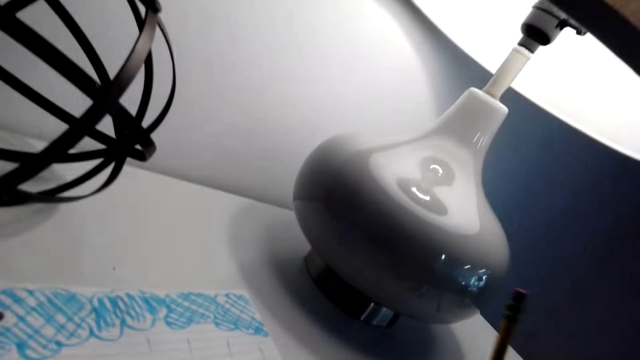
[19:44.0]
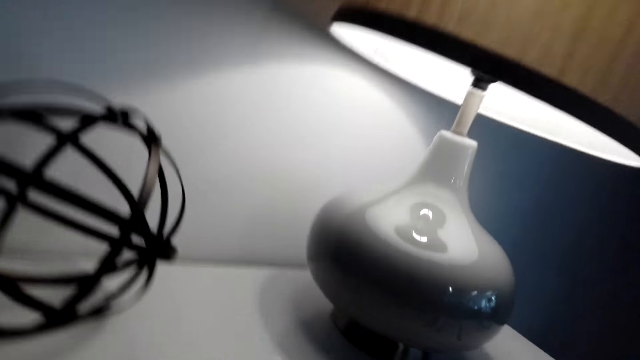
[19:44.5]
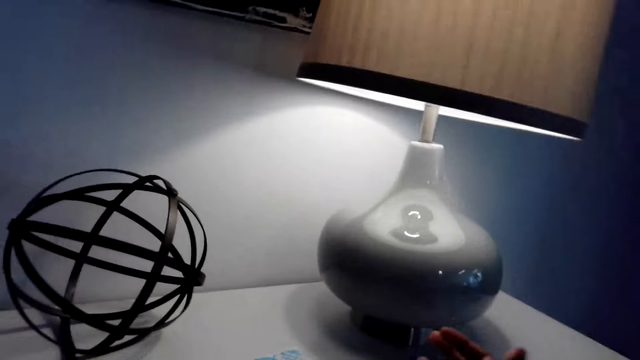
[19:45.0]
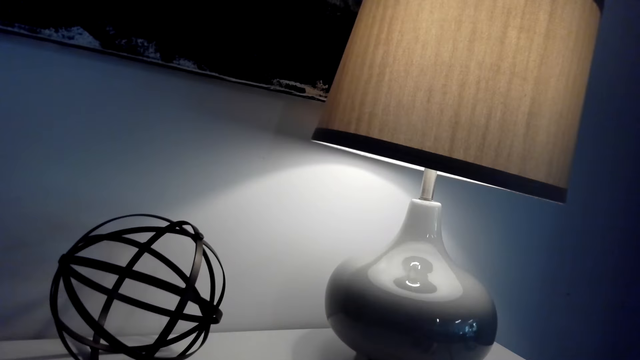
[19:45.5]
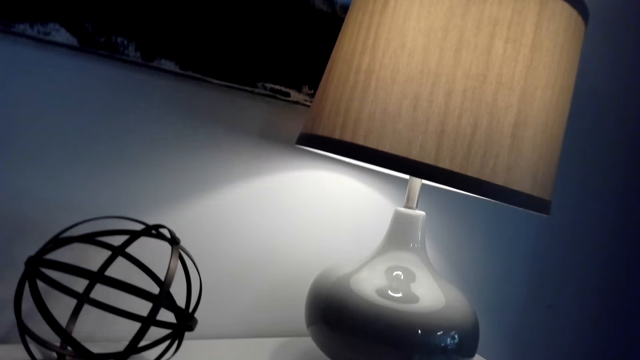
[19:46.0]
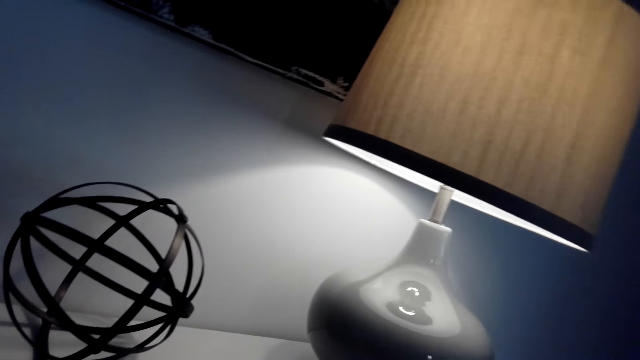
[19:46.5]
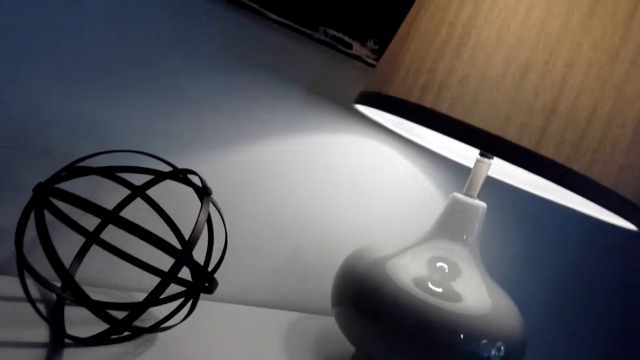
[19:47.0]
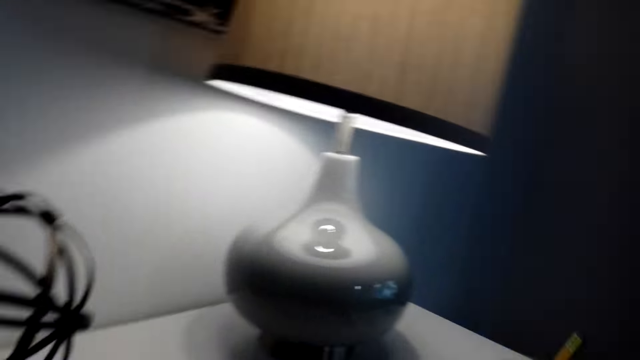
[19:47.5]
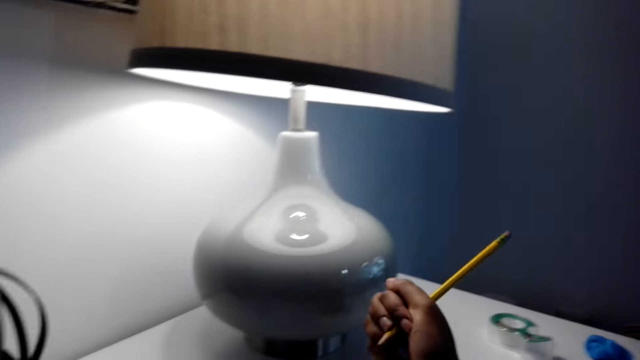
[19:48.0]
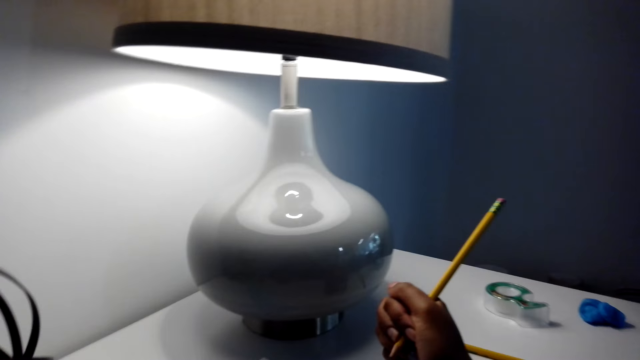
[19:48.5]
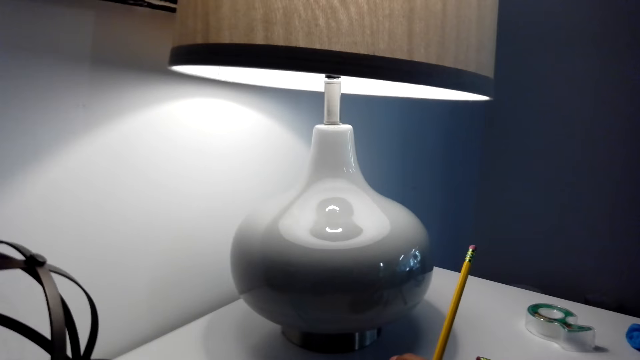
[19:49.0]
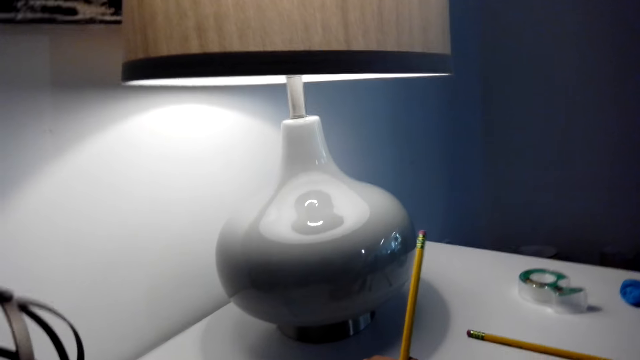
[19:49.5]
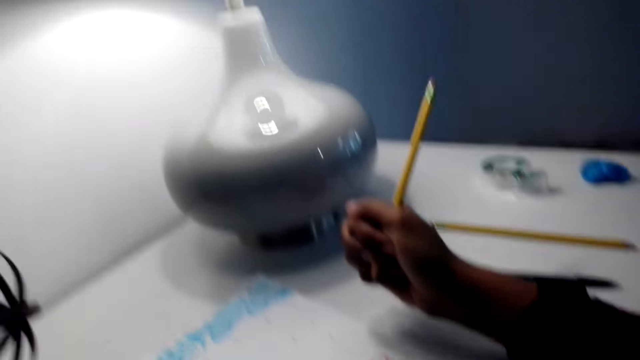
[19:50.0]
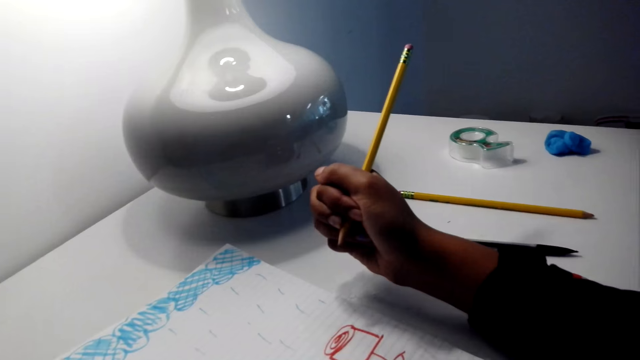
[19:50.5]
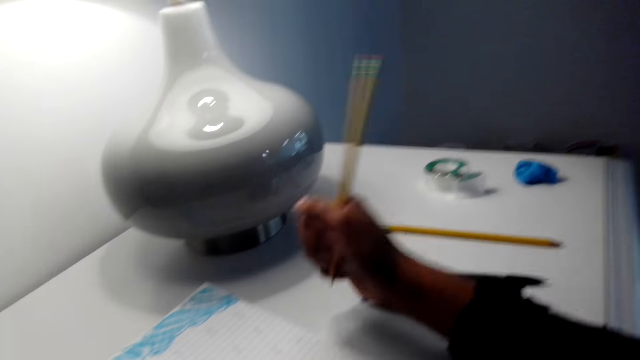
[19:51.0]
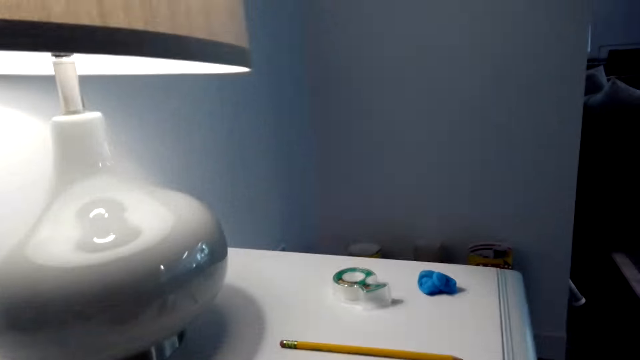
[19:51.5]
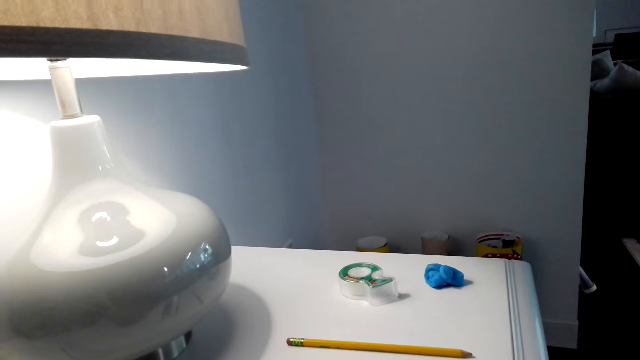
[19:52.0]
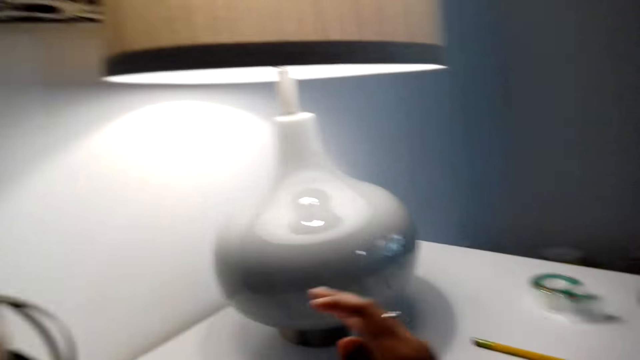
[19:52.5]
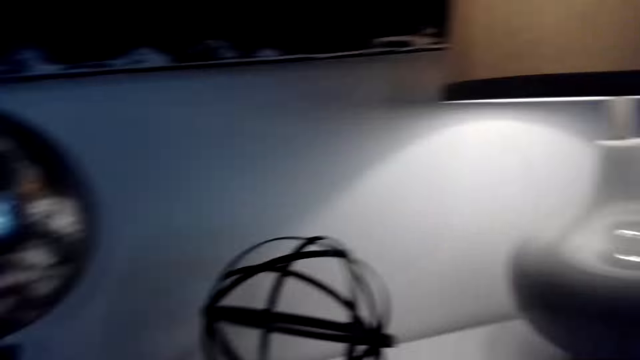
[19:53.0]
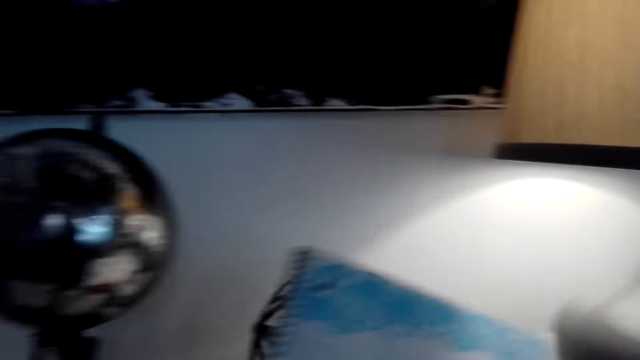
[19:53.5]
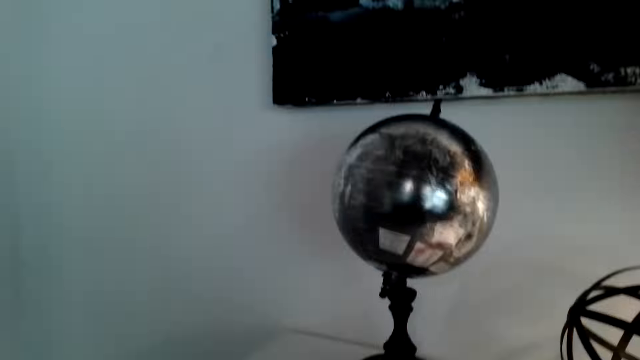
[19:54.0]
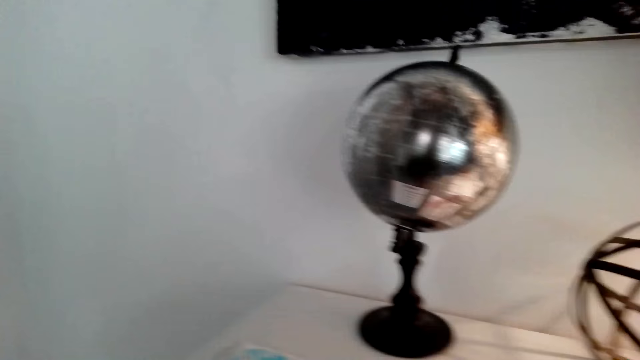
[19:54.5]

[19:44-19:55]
The camera wearer looks around. He moves his body.

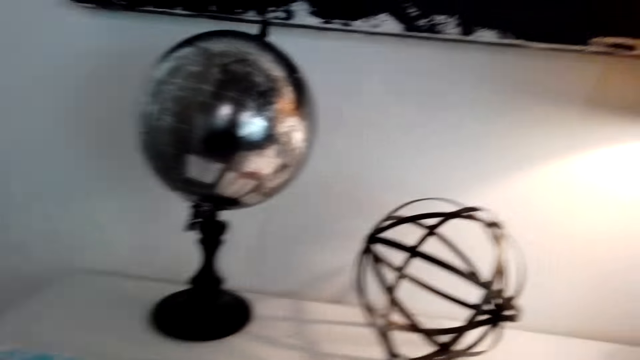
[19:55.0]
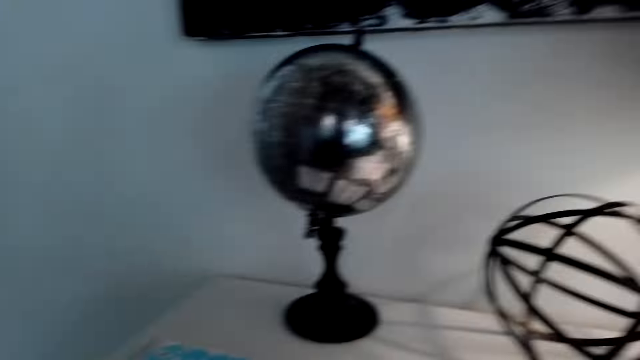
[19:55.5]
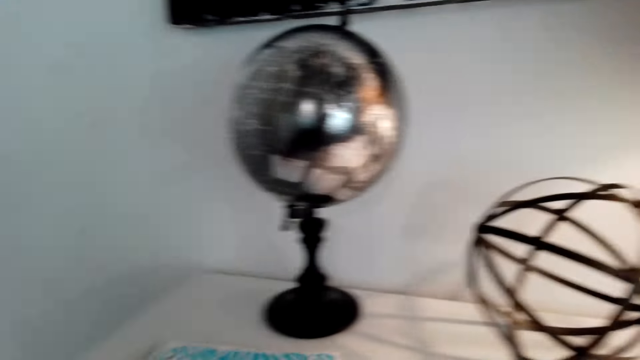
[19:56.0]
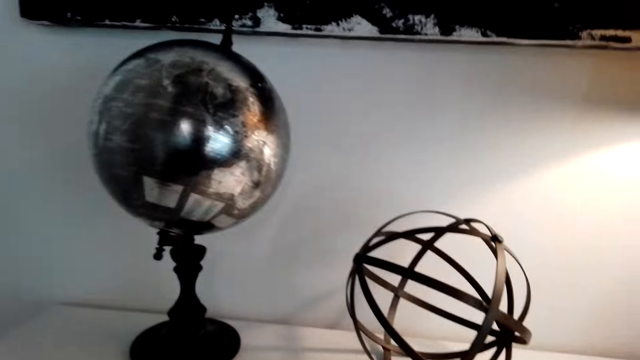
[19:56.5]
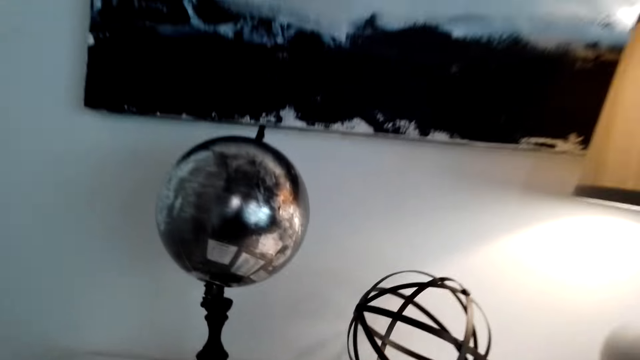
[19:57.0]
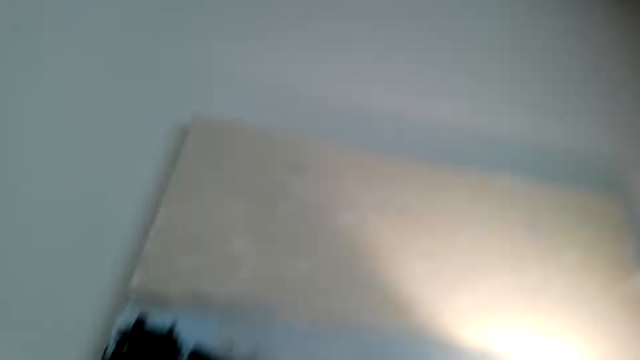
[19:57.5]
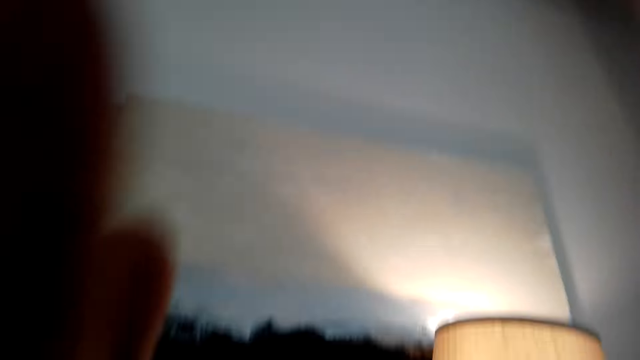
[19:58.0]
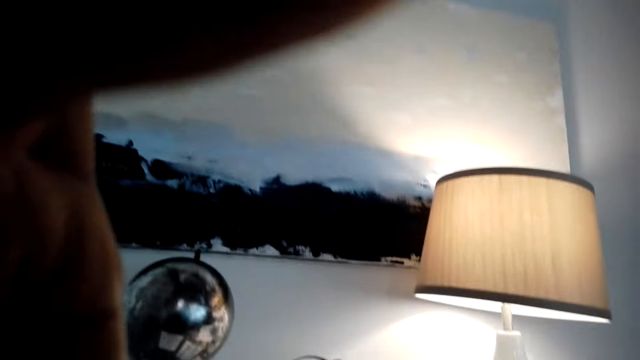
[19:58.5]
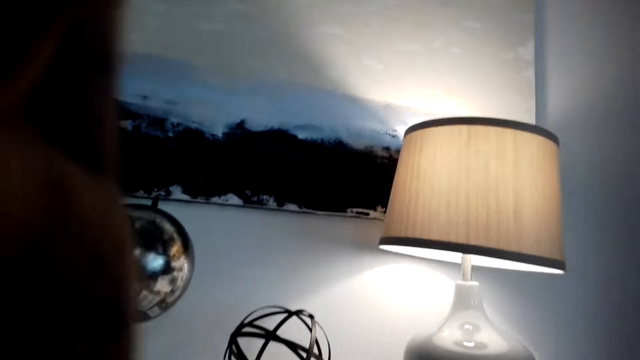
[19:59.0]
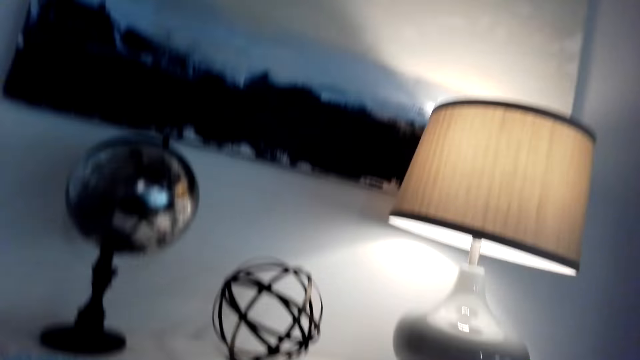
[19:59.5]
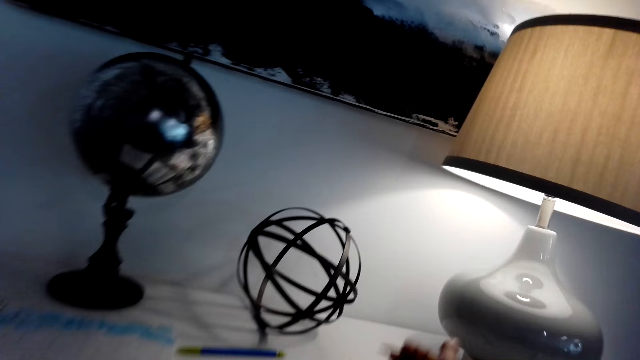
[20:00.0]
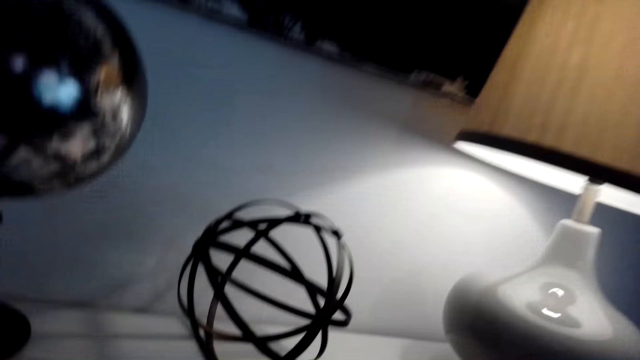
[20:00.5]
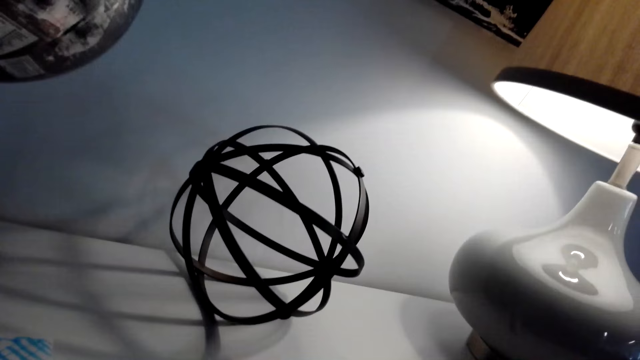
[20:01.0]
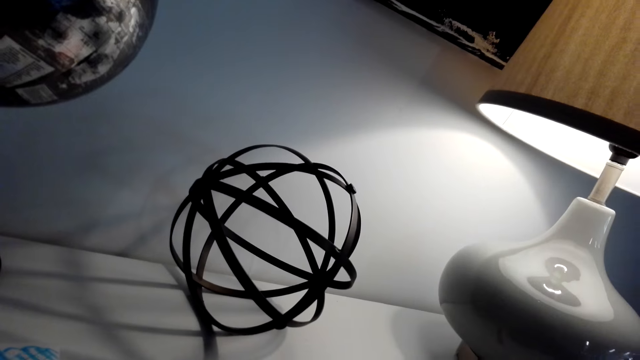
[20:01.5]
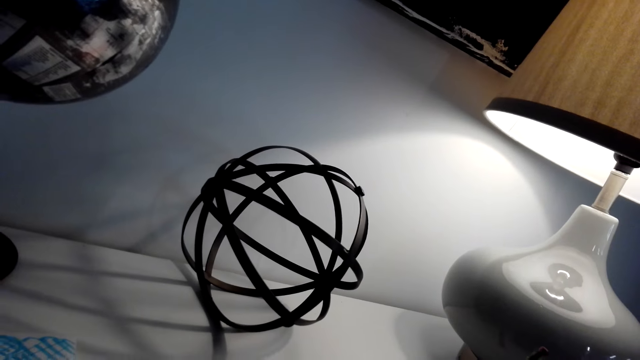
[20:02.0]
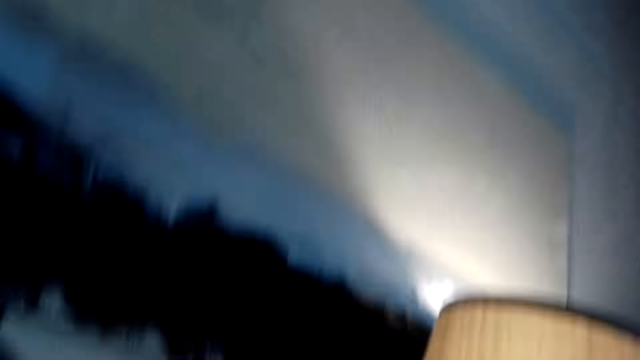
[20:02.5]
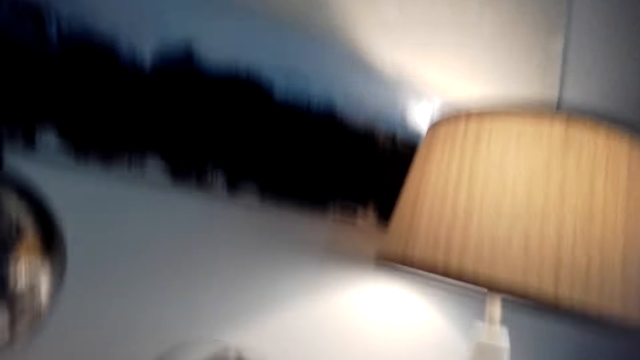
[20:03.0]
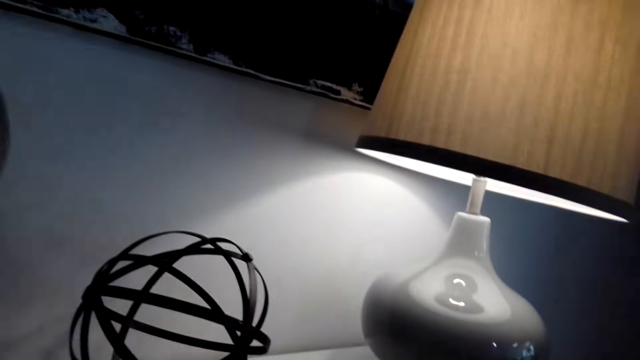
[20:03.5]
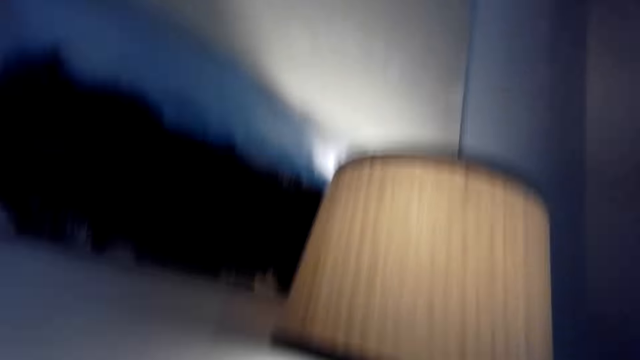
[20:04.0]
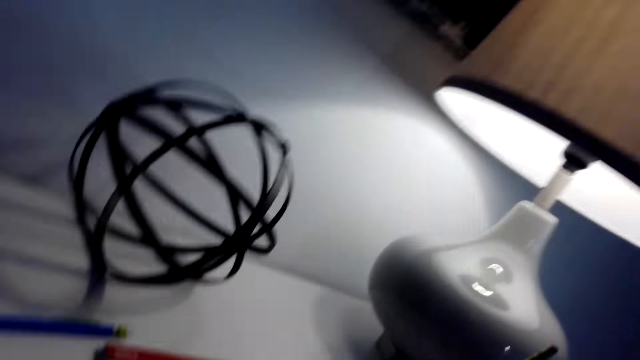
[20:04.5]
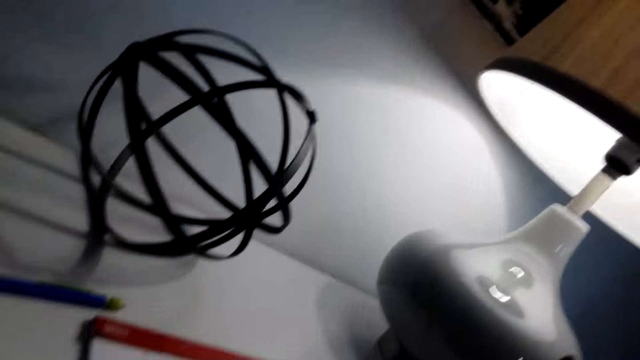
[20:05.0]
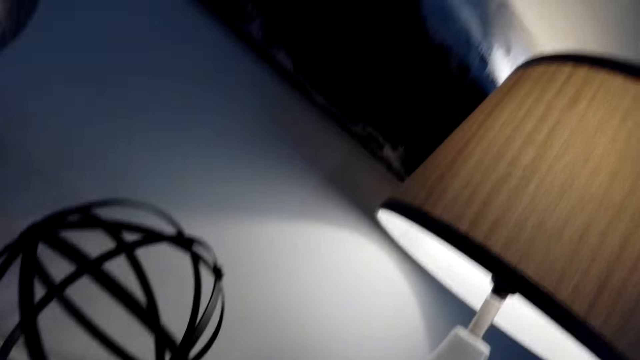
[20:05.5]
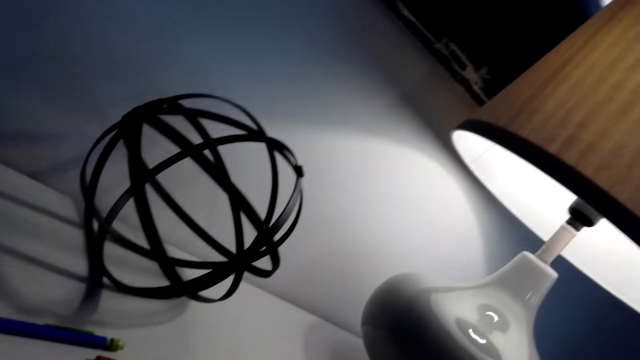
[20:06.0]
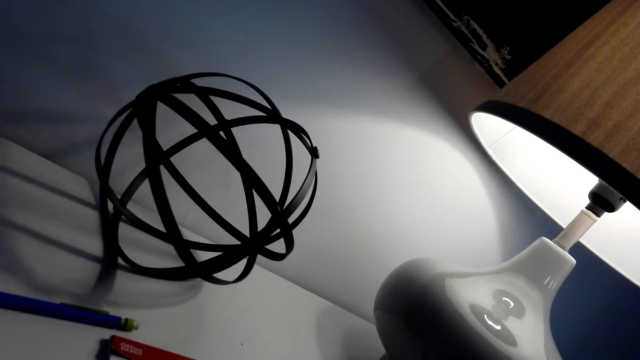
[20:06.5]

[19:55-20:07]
The camera wearer adjusts the camera. They look around.
